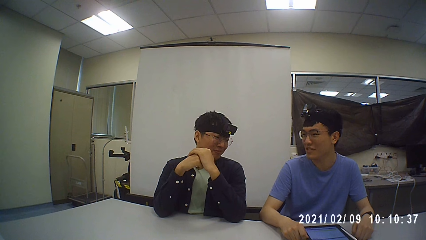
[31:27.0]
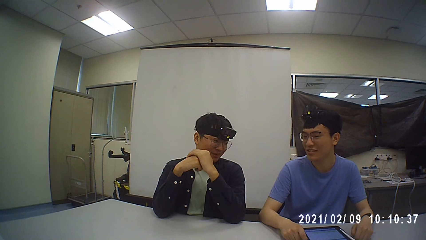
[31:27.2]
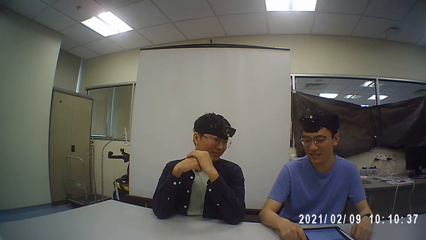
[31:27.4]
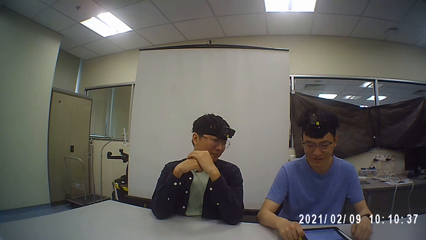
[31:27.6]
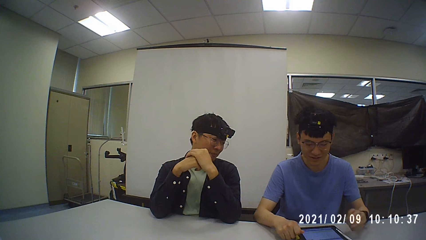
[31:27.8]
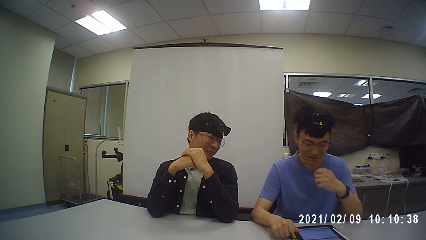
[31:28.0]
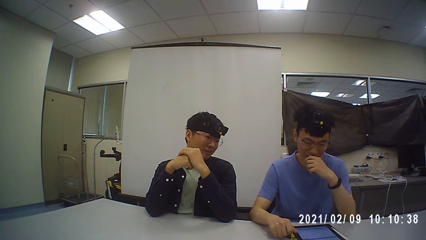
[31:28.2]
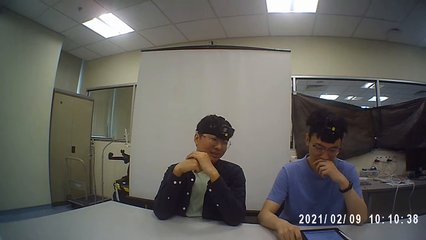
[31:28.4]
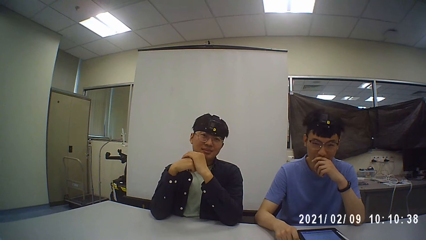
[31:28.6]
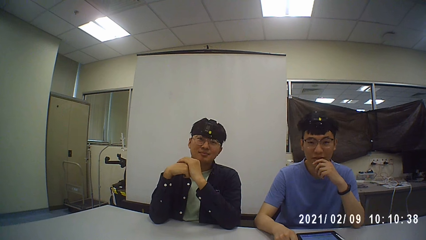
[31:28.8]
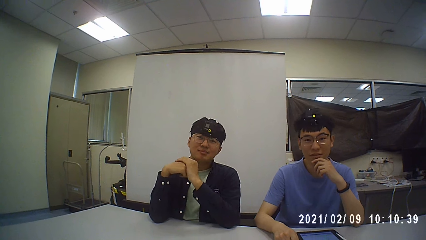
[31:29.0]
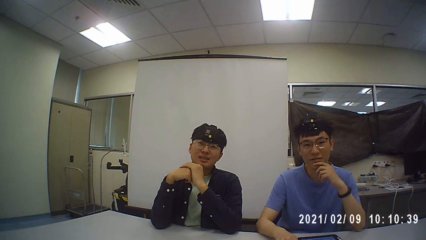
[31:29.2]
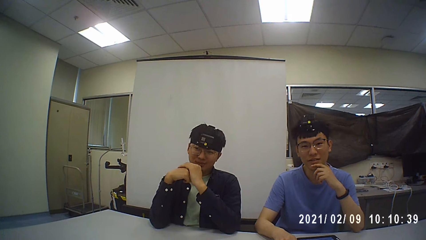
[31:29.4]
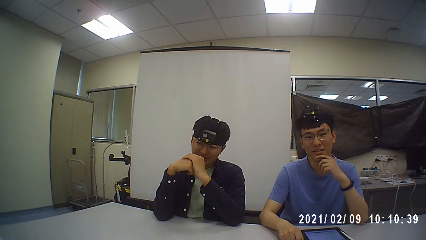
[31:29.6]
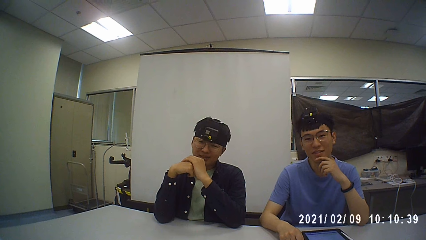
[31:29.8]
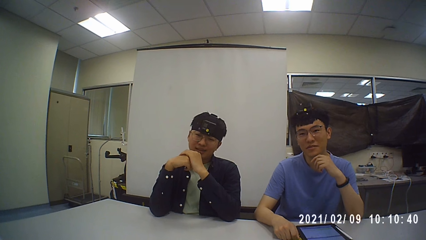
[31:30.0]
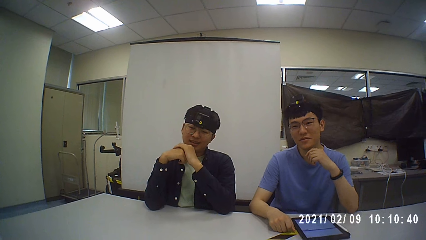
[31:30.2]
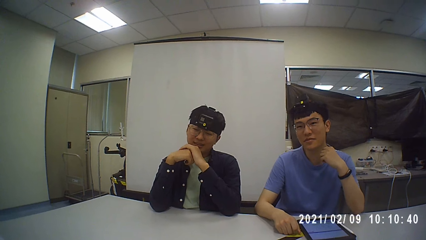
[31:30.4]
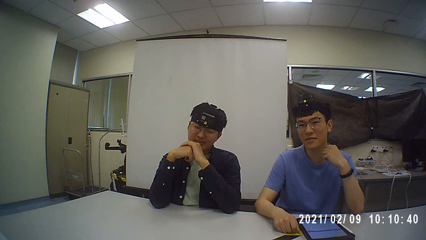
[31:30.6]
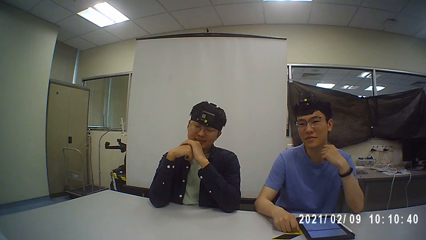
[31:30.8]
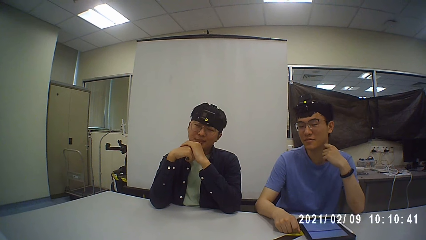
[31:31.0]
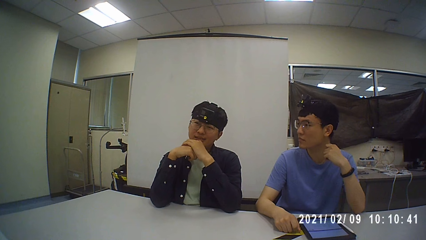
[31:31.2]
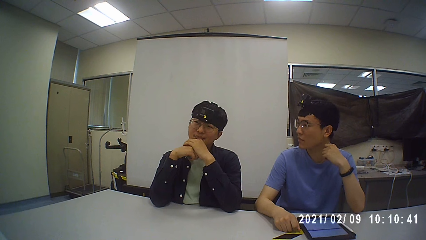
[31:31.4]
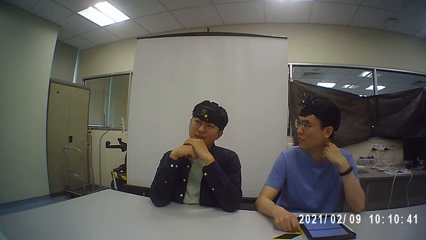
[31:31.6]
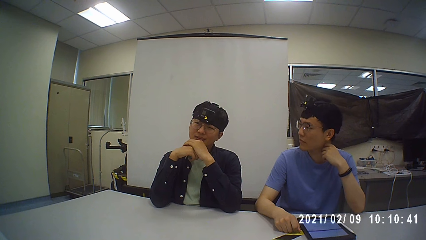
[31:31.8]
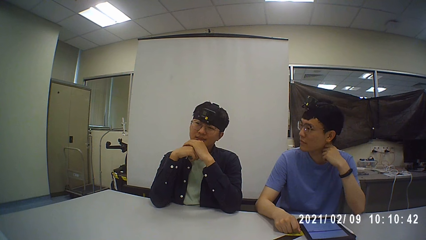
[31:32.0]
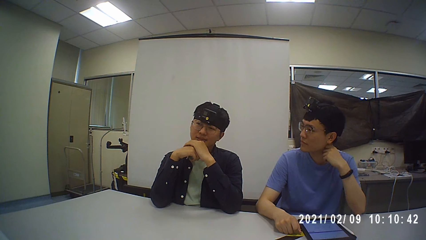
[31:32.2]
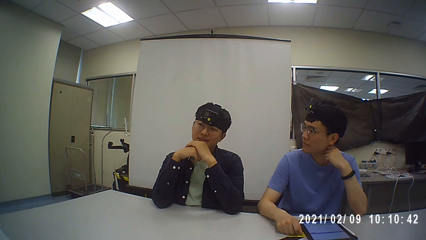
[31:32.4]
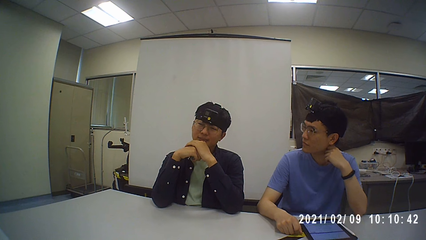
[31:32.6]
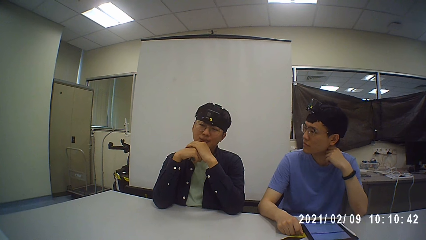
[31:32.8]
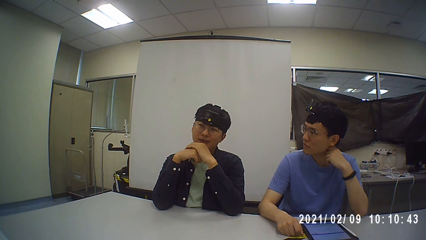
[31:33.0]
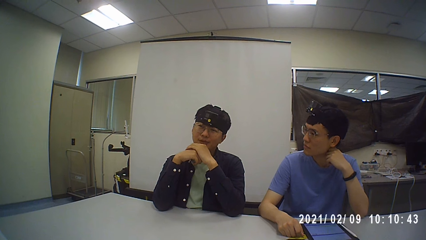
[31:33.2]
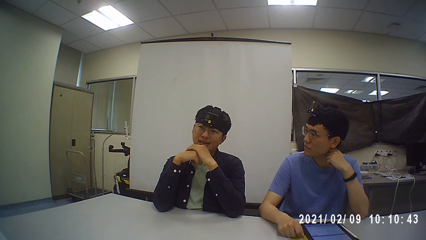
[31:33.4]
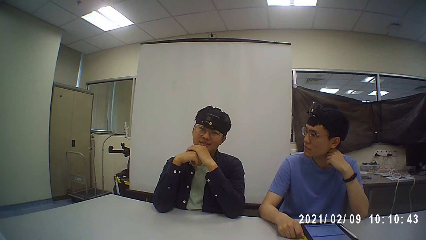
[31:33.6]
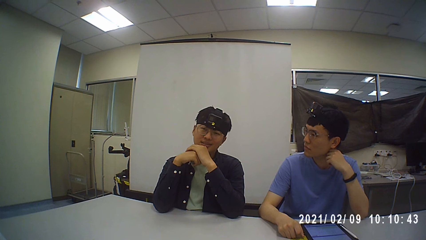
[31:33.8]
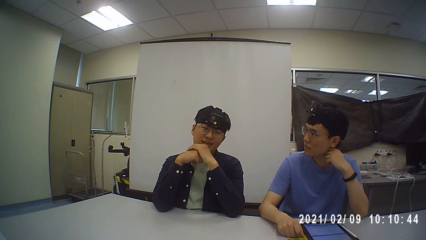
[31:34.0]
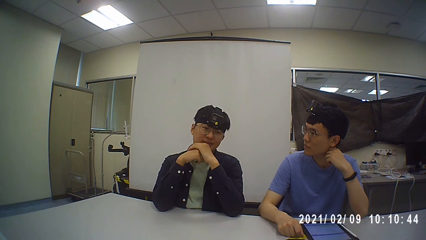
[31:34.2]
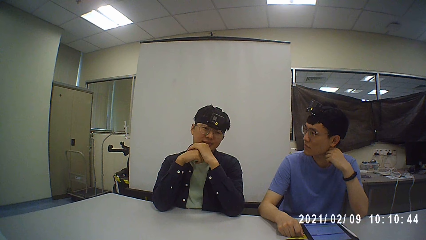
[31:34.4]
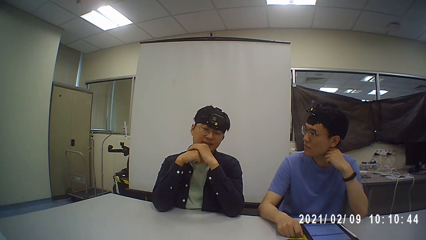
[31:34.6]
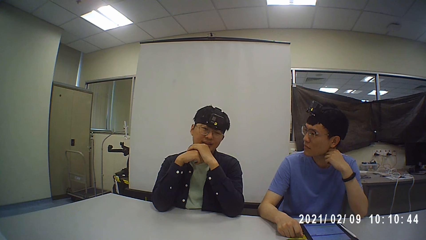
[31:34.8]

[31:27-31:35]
The camera wearer talks with a man.
